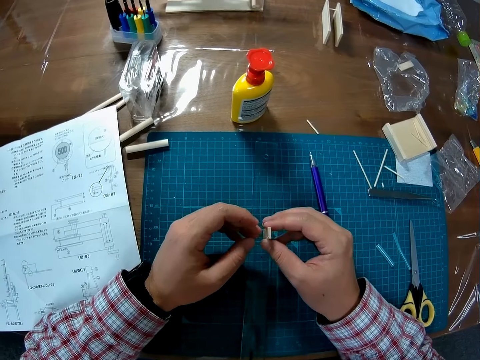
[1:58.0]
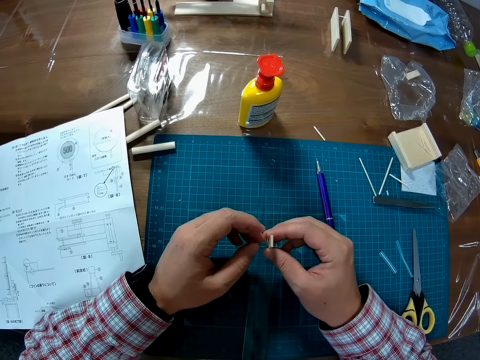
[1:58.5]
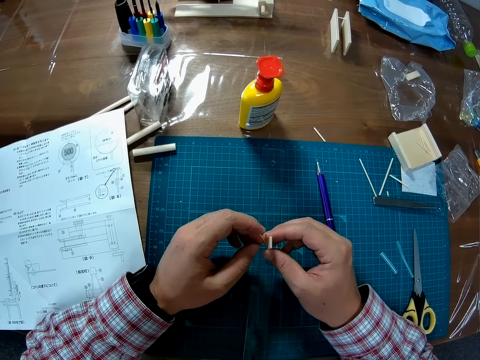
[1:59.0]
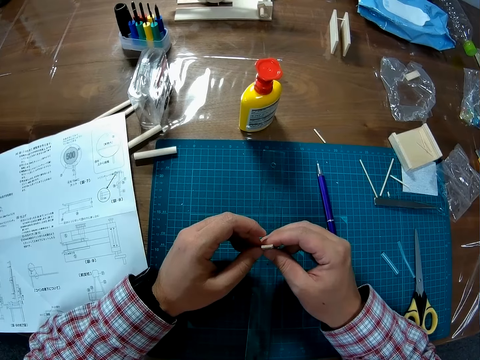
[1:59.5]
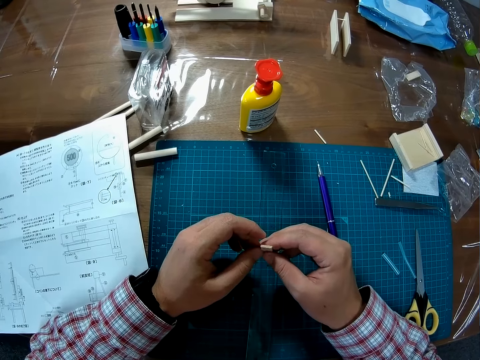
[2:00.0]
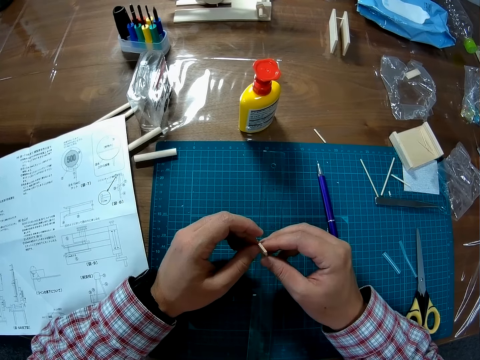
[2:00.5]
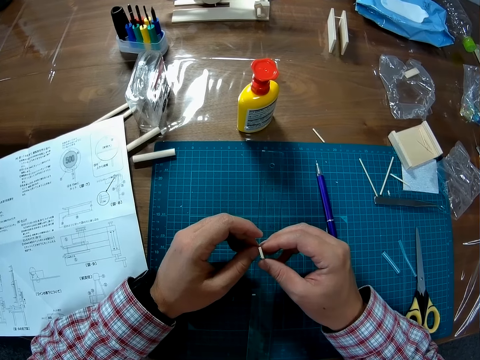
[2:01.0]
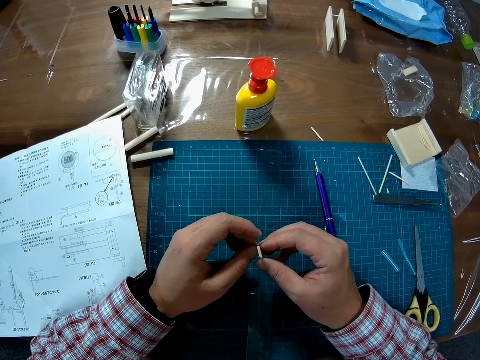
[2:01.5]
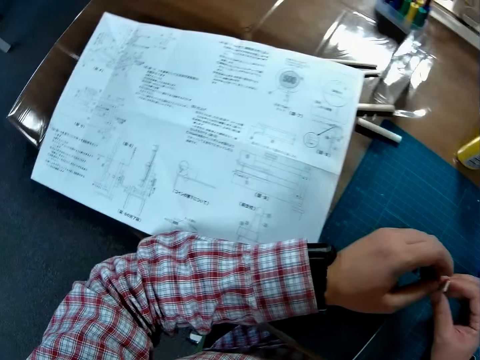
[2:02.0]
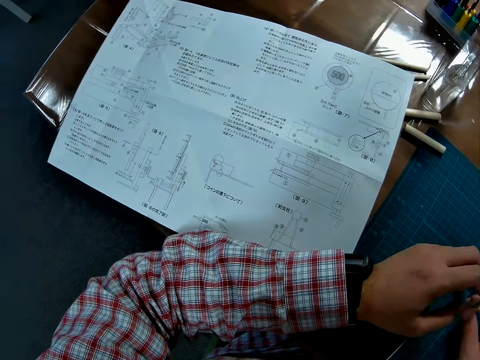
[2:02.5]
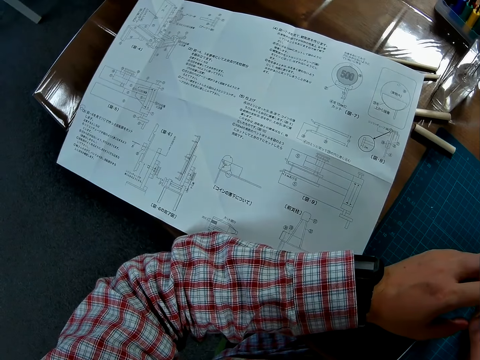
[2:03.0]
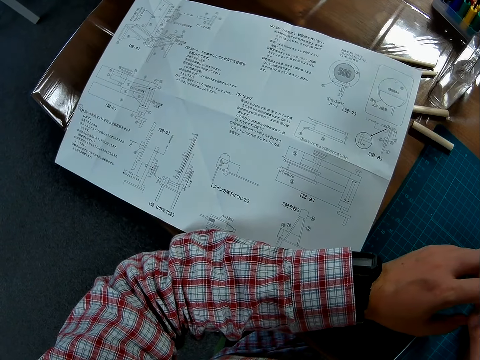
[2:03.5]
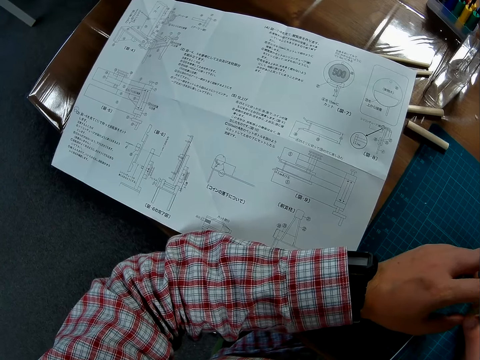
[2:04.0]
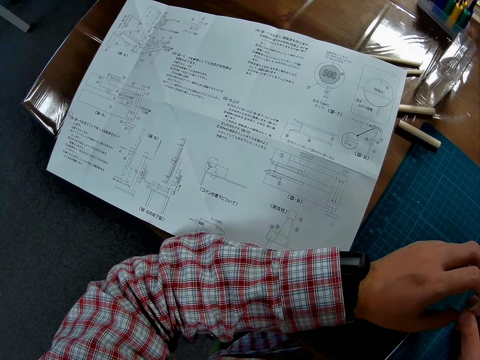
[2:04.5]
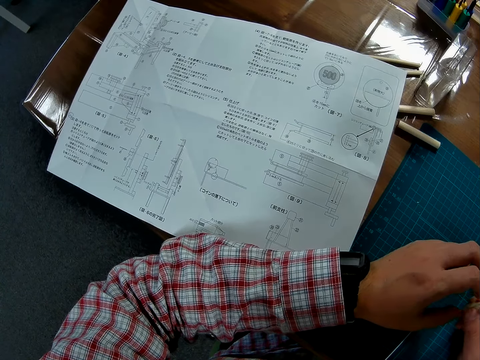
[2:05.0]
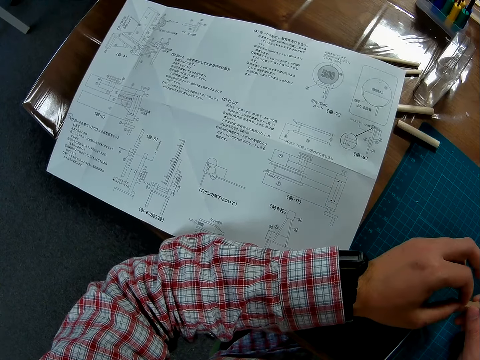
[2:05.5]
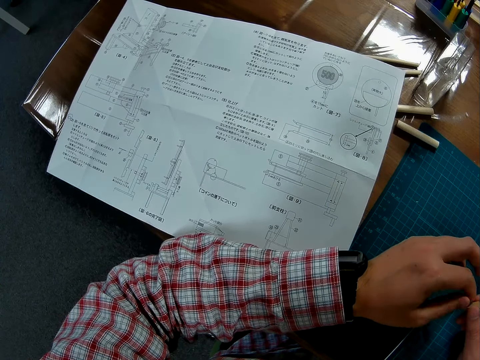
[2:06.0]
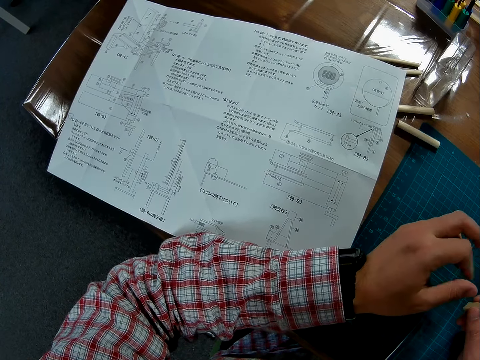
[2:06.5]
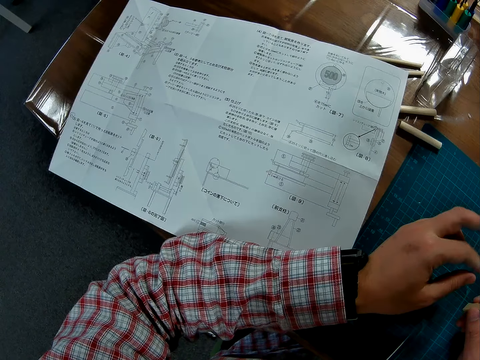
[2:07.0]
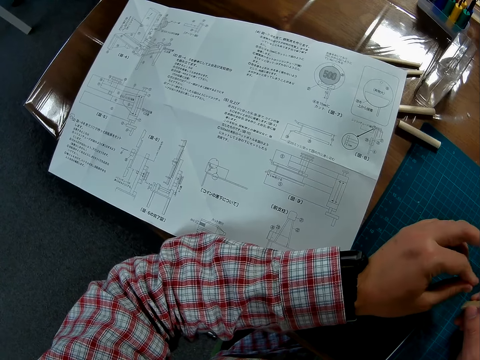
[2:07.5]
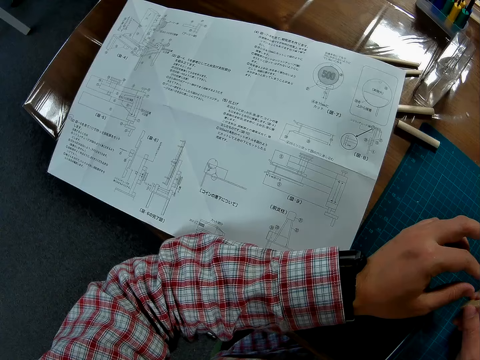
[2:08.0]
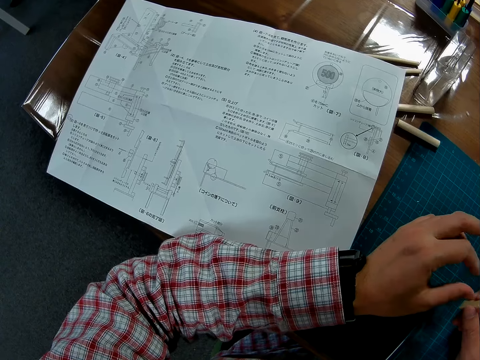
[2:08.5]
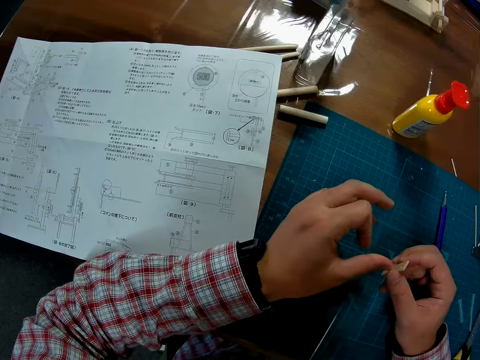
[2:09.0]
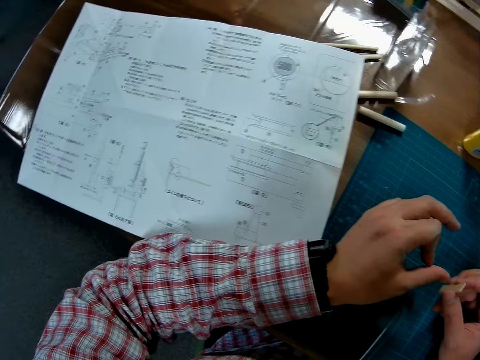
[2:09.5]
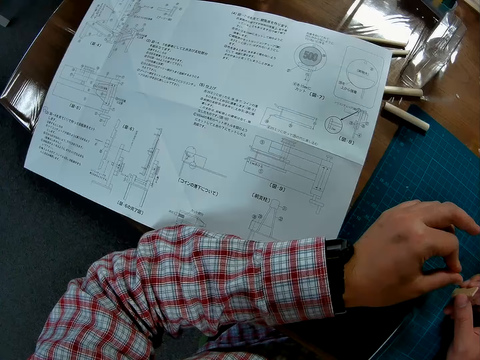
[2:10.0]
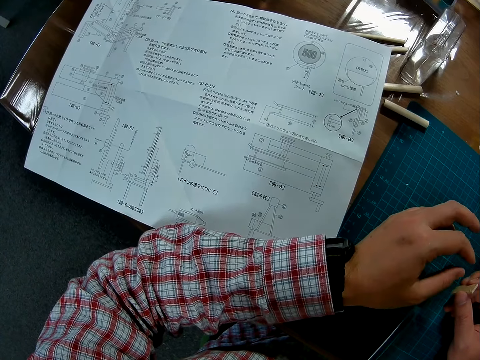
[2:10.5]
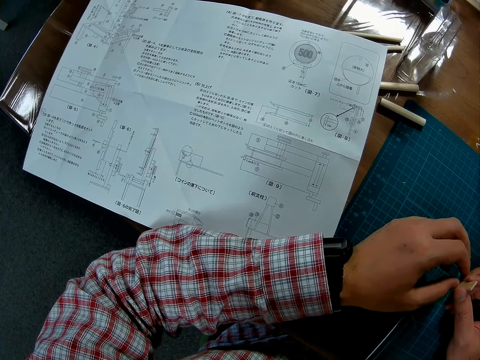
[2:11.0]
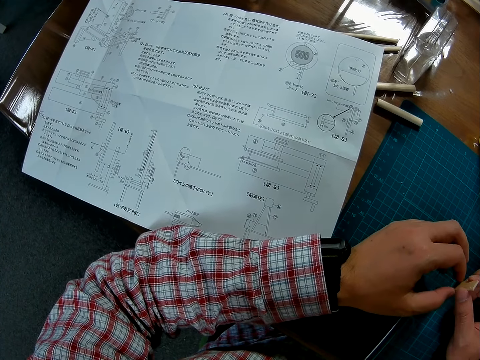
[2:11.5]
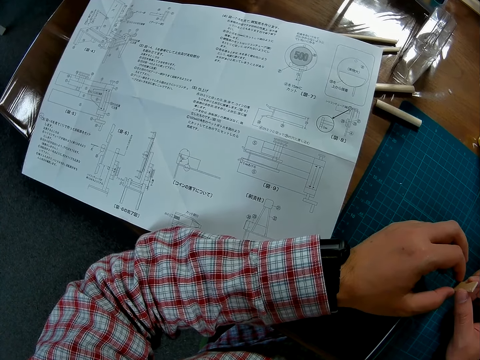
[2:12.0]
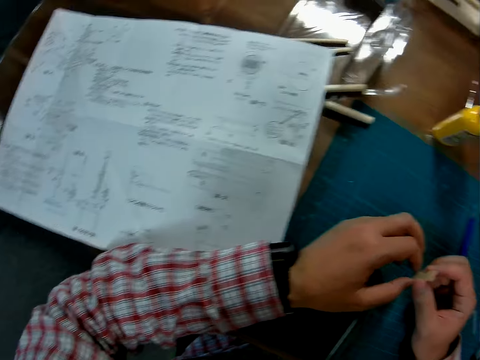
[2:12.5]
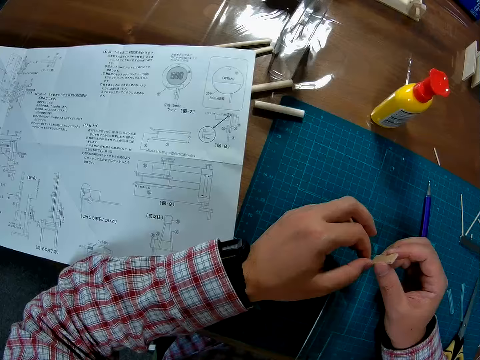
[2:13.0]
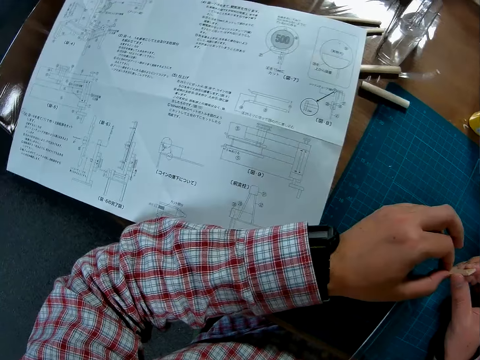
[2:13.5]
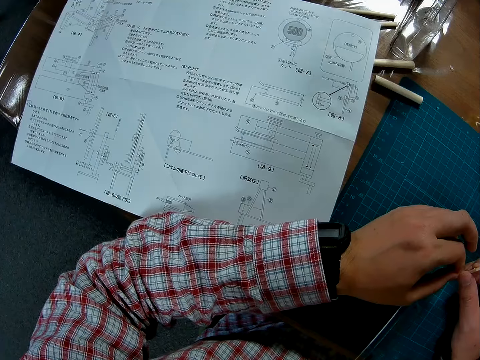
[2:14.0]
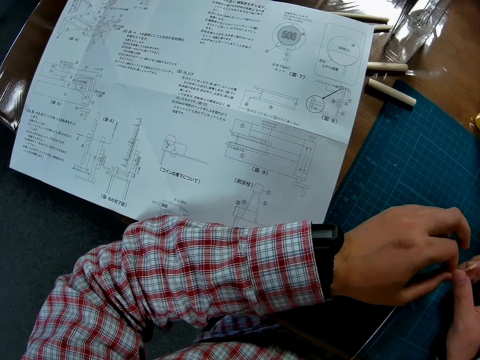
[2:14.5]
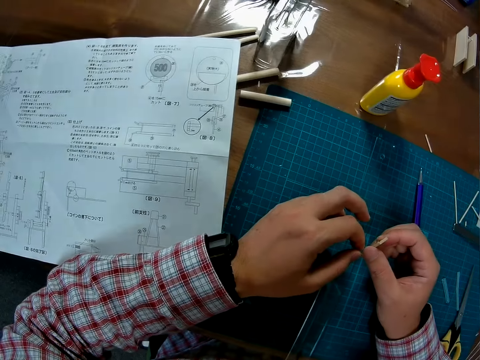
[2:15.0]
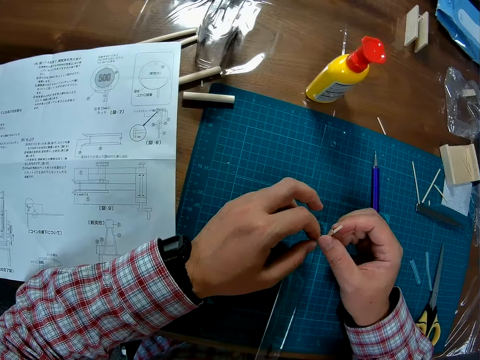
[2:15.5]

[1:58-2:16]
The camera wearer holds the model material. He wipes his fingers. He rubs his fingers. He holds the model material.

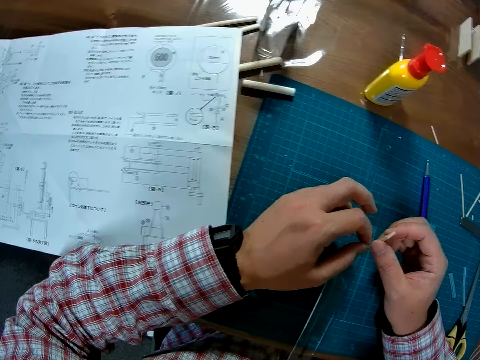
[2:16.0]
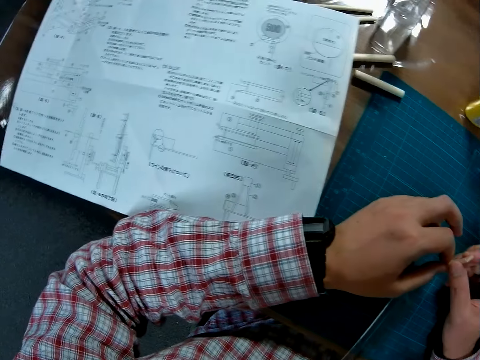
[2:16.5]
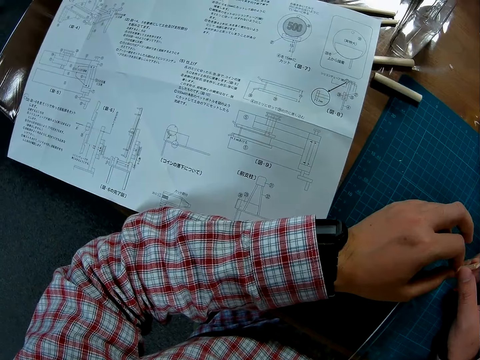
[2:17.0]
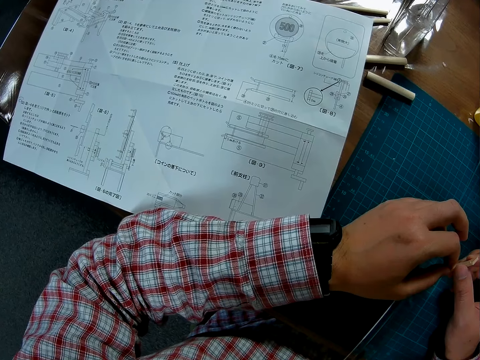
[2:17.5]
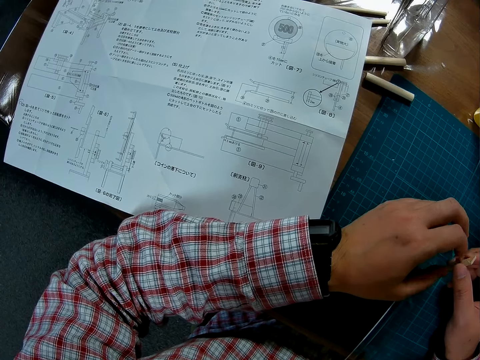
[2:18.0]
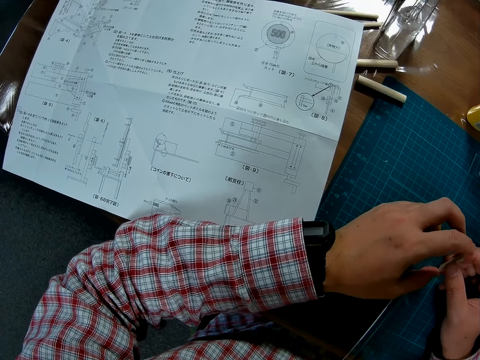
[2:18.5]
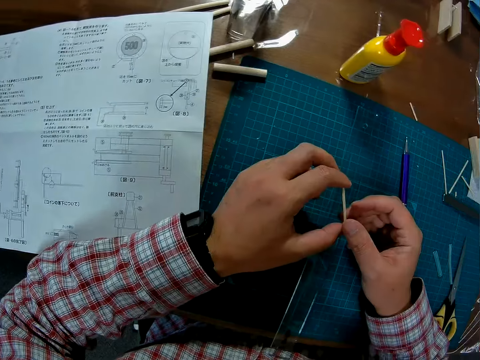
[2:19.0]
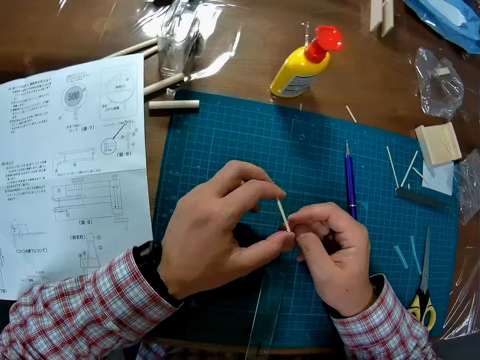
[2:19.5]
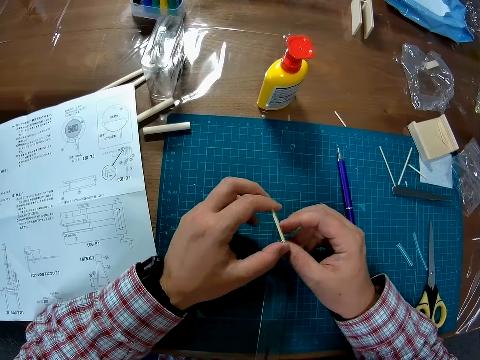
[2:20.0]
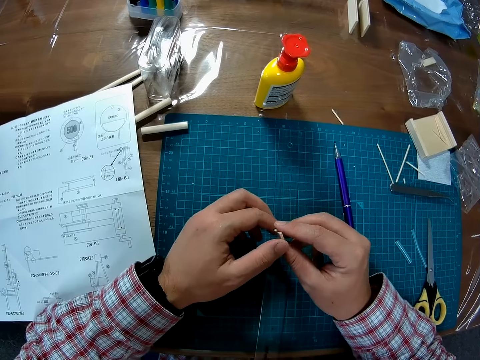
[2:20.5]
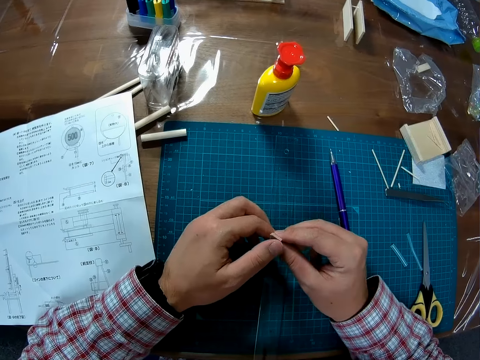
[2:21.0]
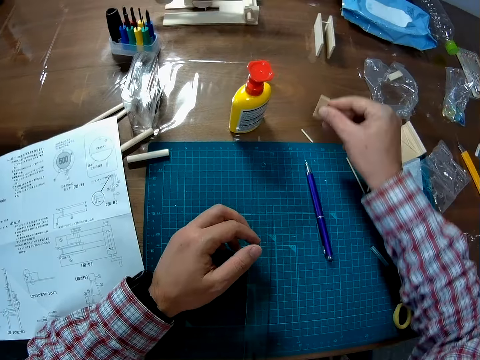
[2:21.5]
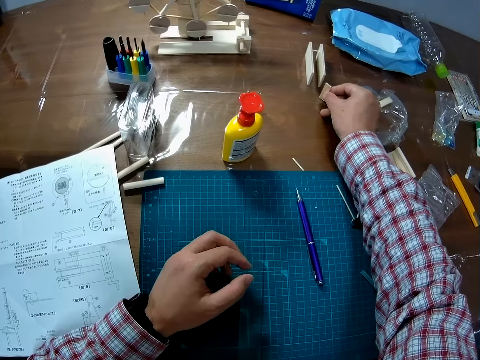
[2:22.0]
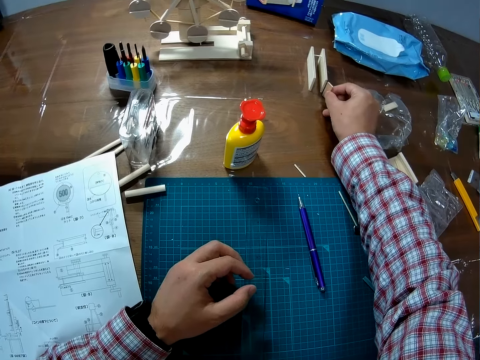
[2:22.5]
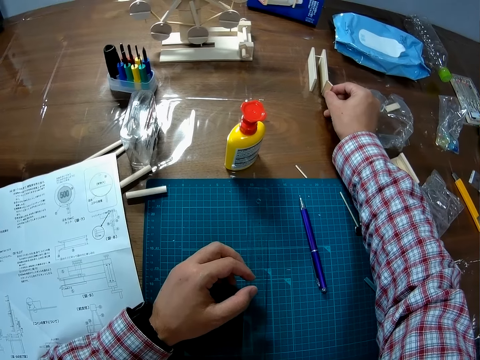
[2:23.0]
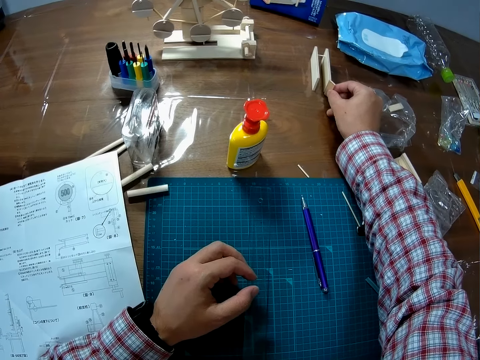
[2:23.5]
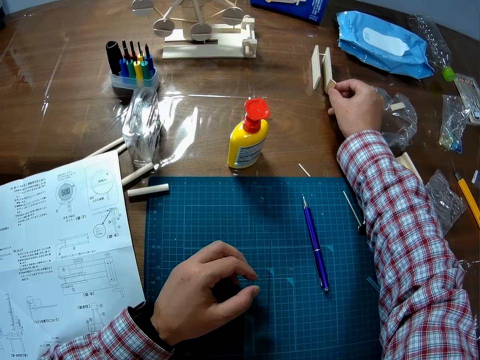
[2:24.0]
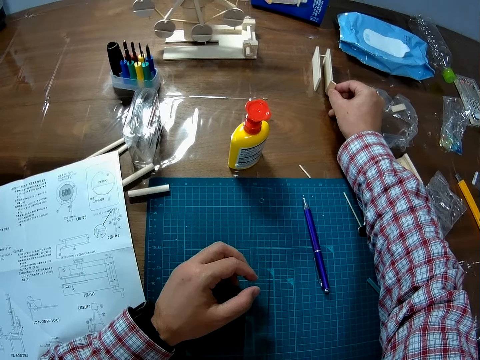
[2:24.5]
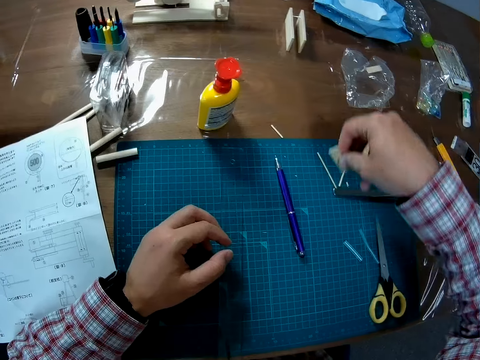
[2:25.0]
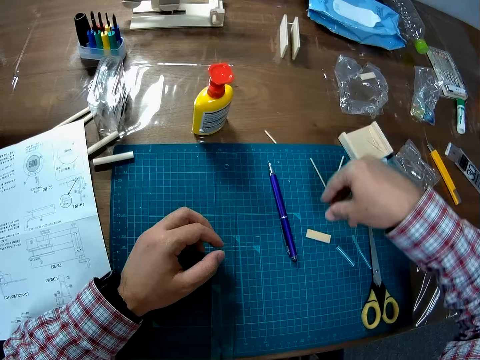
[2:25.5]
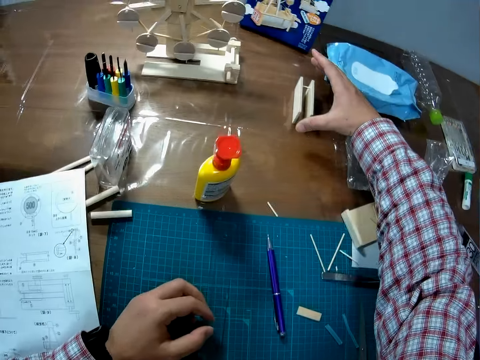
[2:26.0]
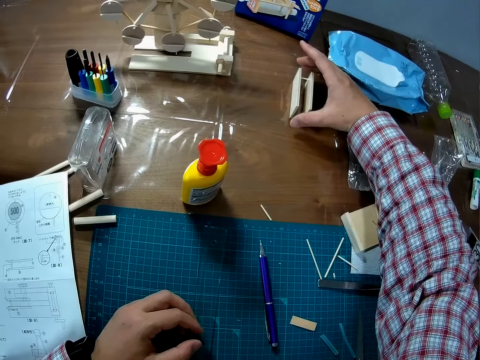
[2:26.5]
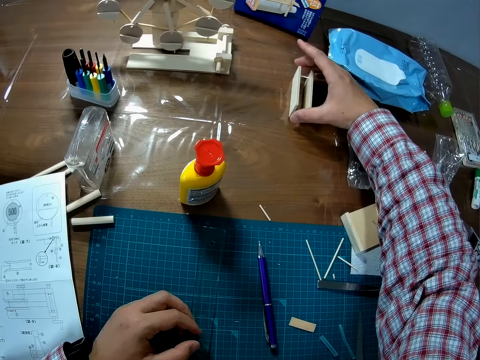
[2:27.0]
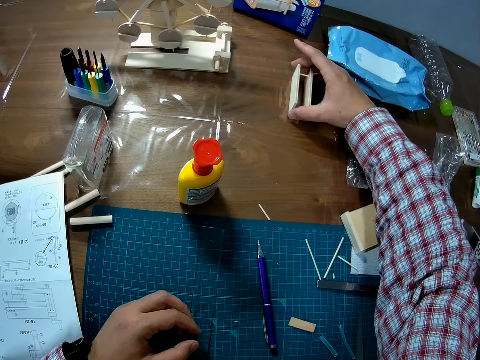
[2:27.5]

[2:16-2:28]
The camera wearer holds a model material against another model material. They measure the wood with the wood chip. They remove the model material. They put the model material on the cutting mat.
